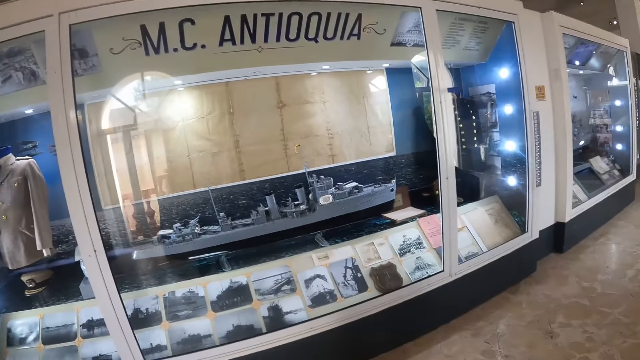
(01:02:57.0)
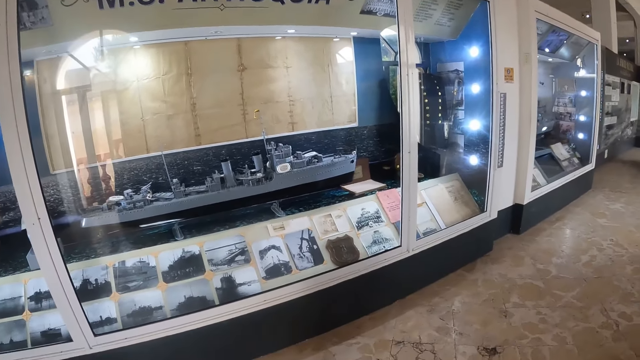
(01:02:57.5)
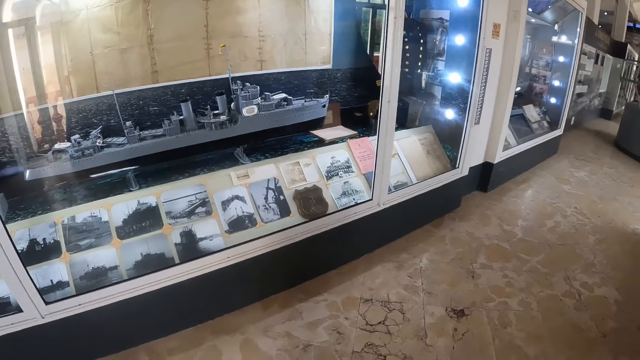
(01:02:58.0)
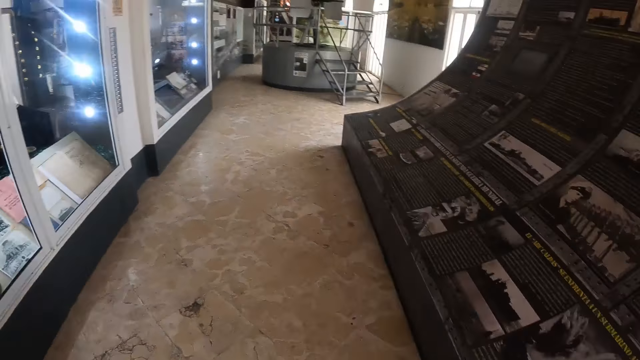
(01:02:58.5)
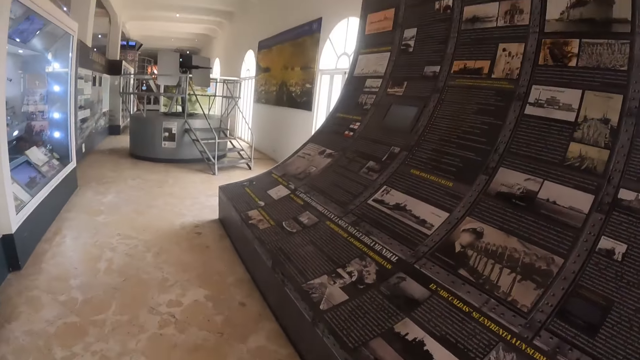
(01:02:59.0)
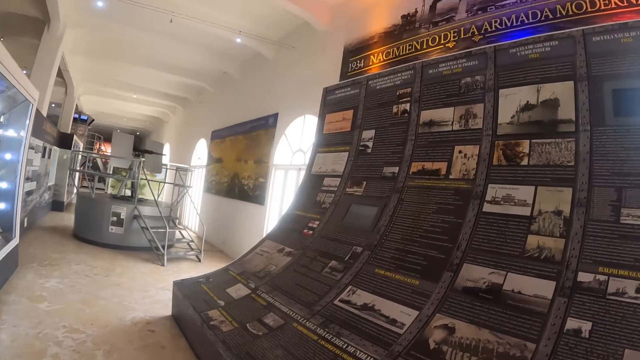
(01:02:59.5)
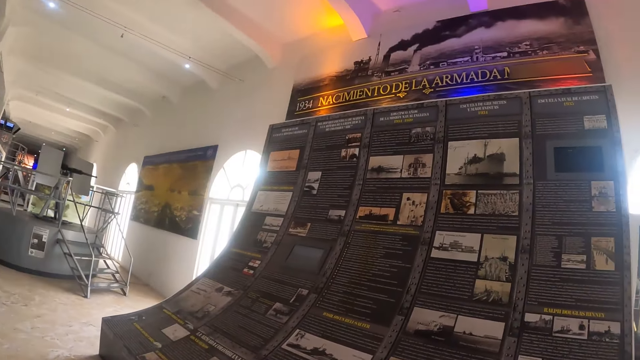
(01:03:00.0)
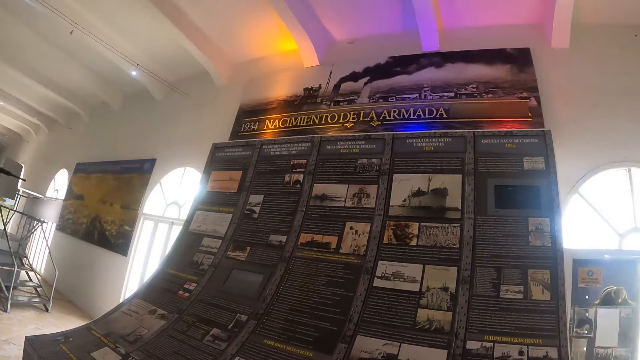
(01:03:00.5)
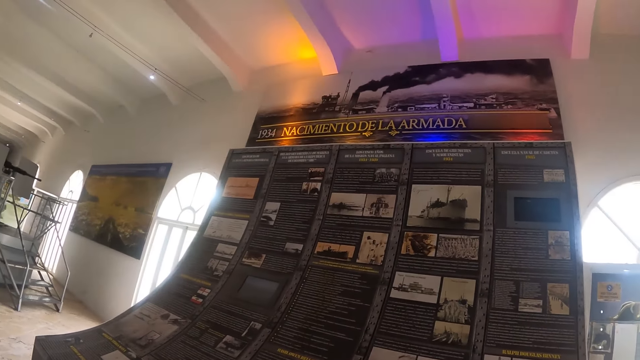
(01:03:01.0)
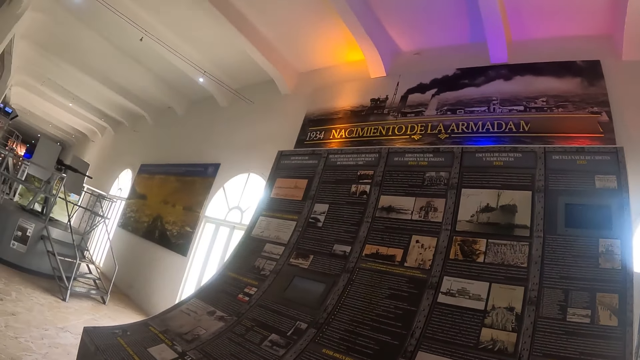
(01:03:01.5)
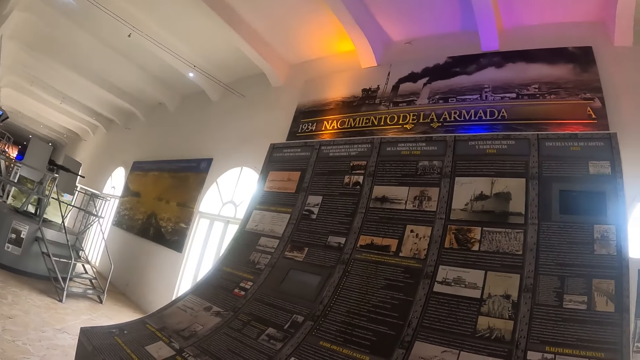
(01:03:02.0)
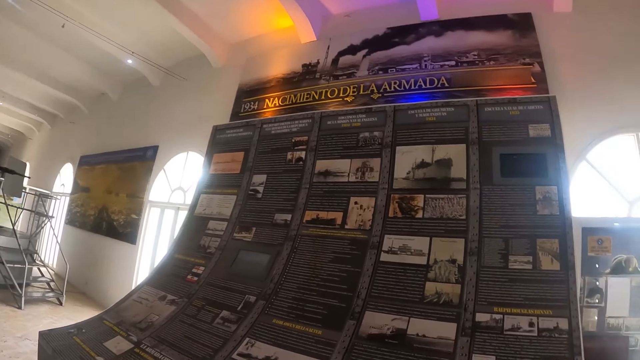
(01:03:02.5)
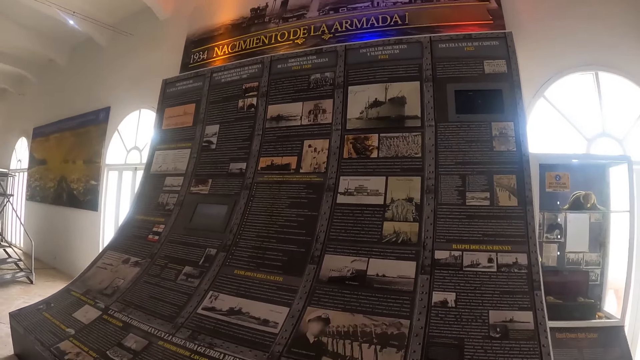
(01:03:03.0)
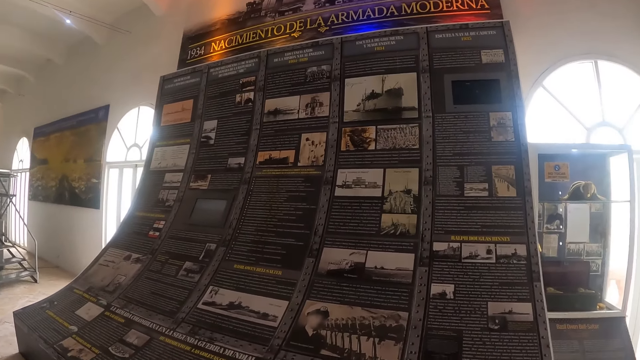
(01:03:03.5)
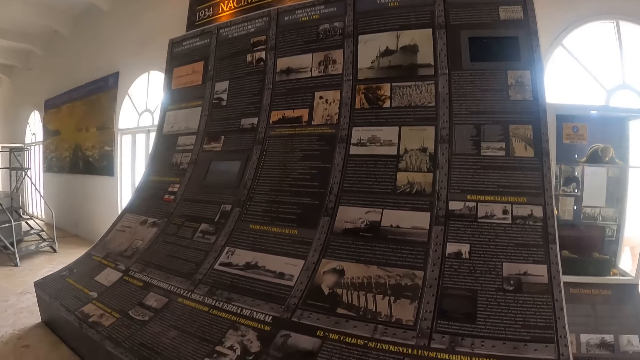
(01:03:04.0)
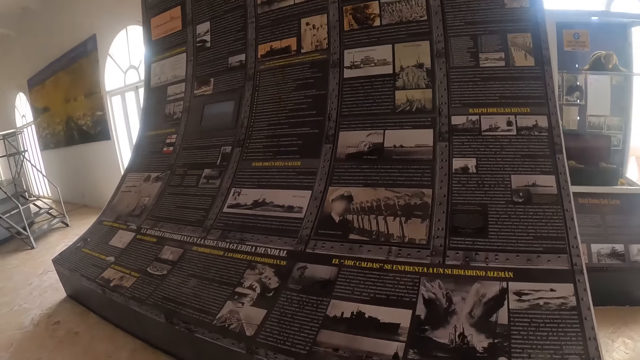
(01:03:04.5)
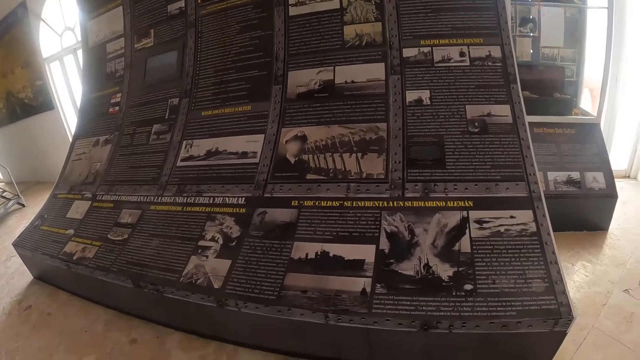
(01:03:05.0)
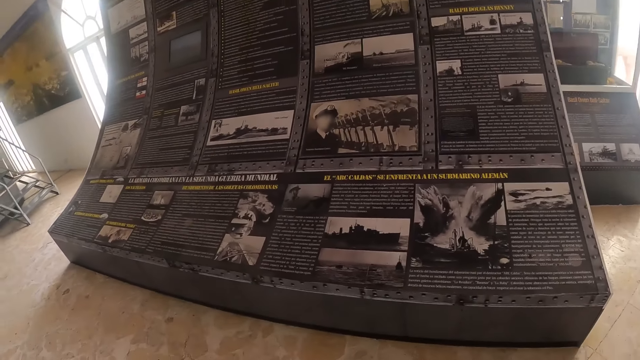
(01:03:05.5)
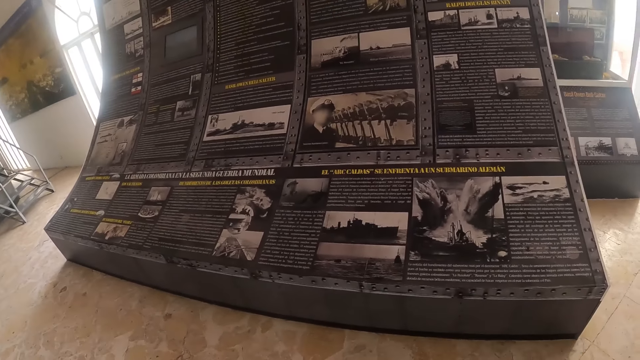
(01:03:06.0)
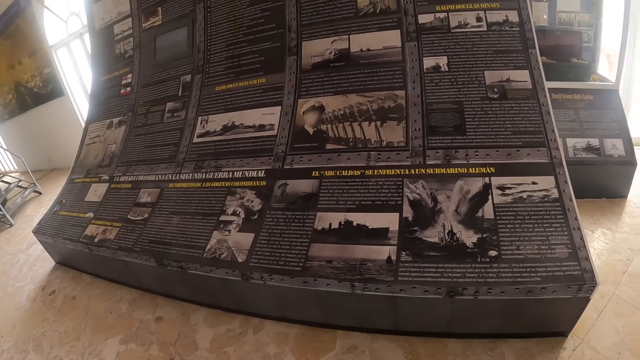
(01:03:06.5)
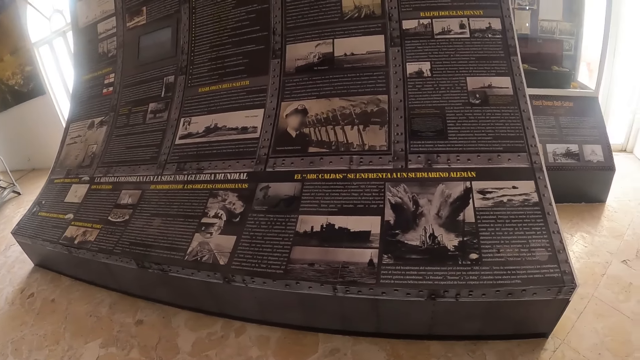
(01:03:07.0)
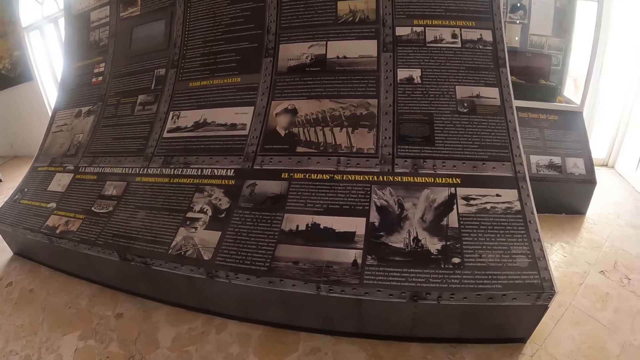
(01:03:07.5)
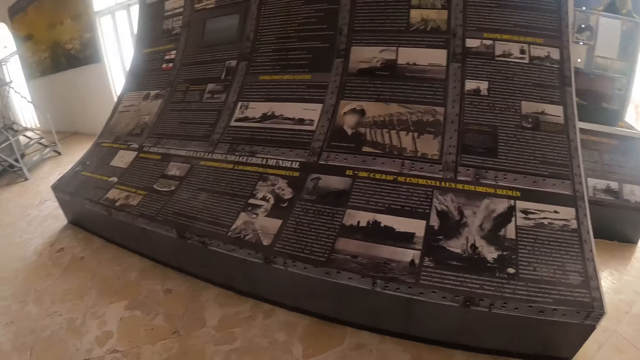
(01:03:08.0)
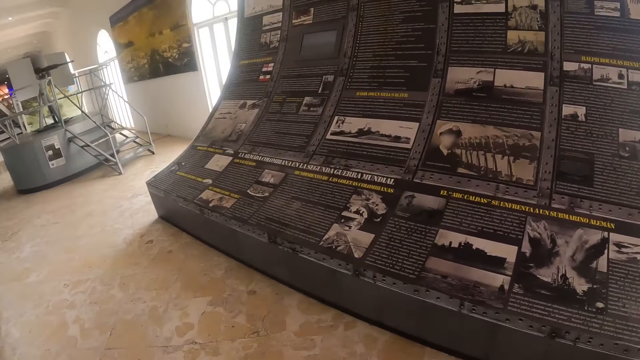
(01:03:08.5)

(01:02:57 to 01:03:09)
The camera wearer turns around. They look at the posters on the wall.

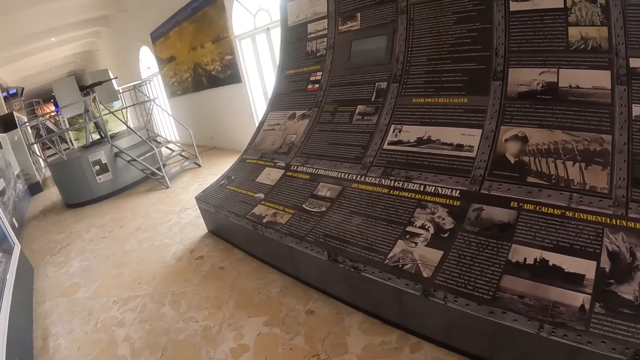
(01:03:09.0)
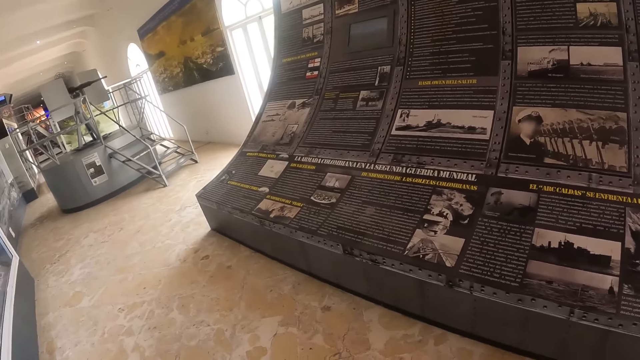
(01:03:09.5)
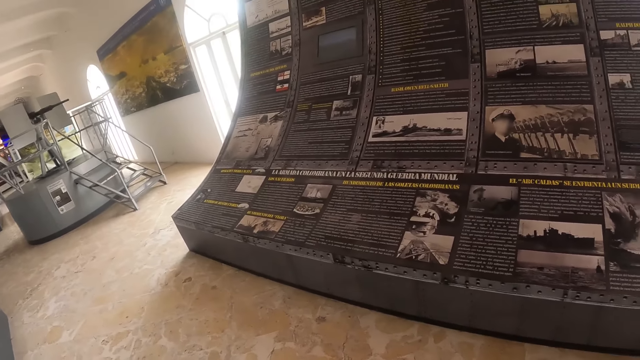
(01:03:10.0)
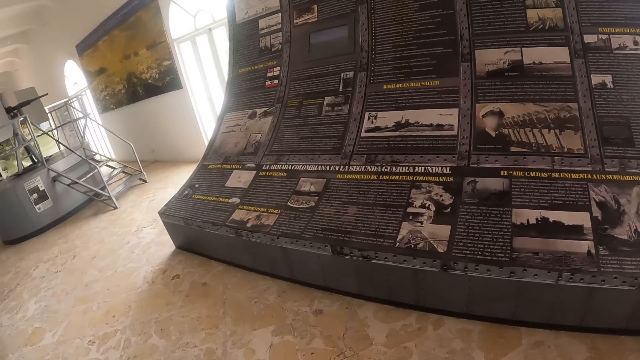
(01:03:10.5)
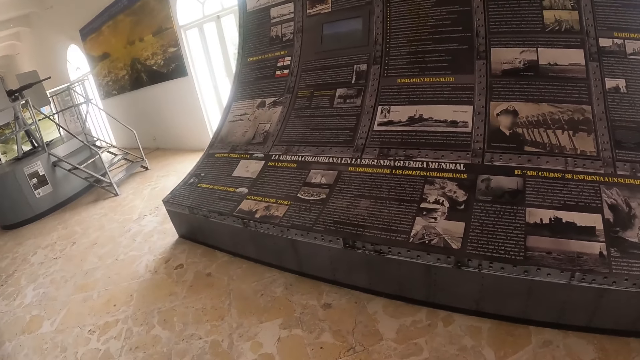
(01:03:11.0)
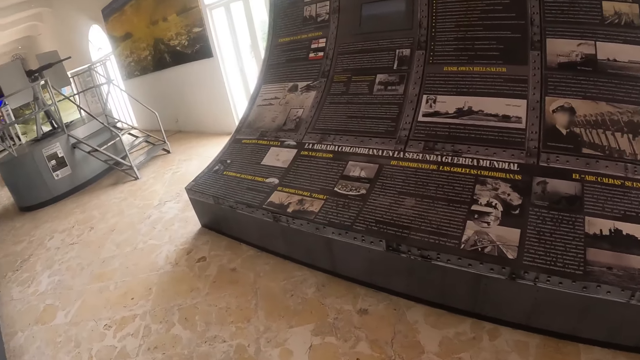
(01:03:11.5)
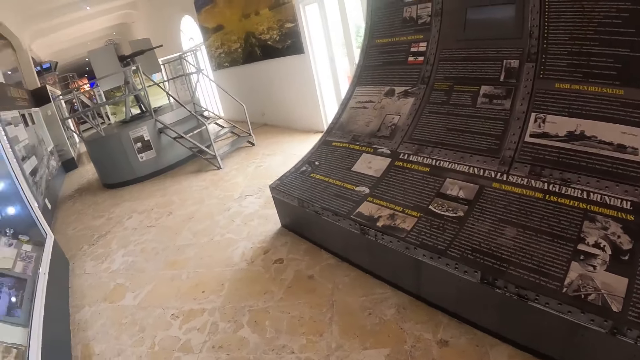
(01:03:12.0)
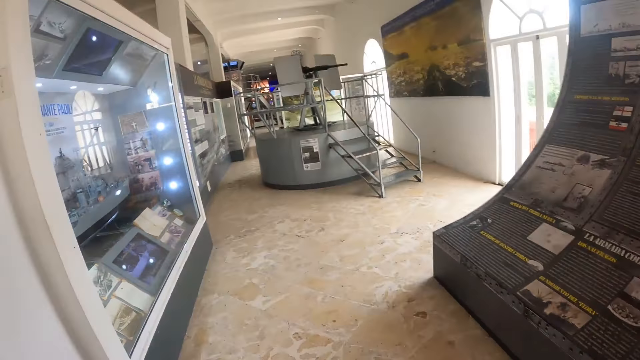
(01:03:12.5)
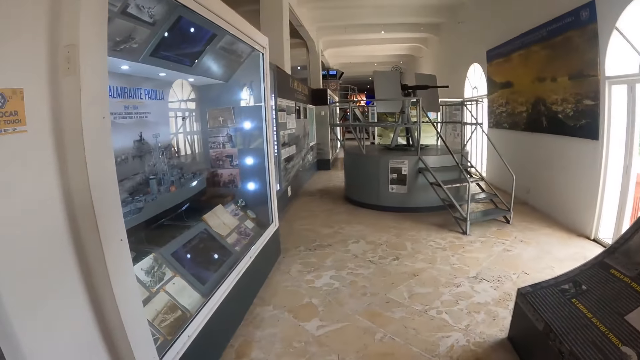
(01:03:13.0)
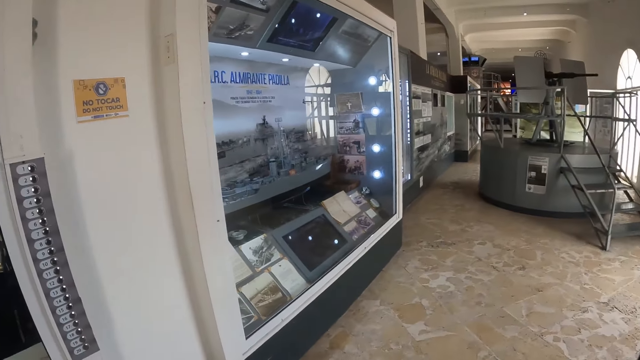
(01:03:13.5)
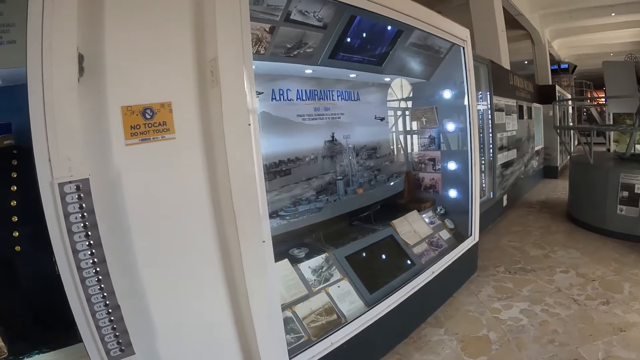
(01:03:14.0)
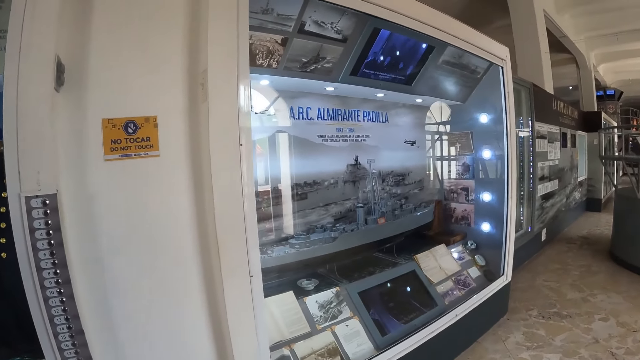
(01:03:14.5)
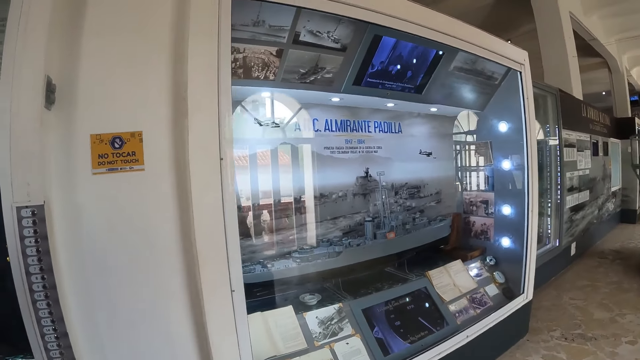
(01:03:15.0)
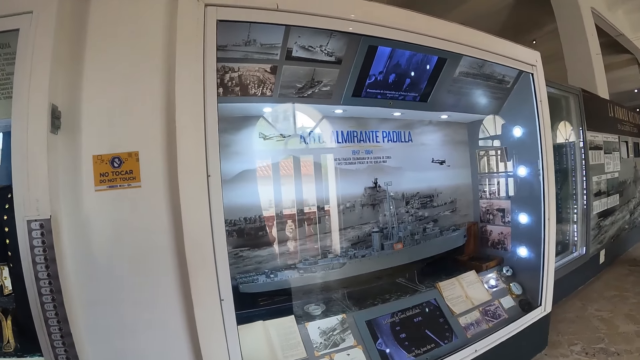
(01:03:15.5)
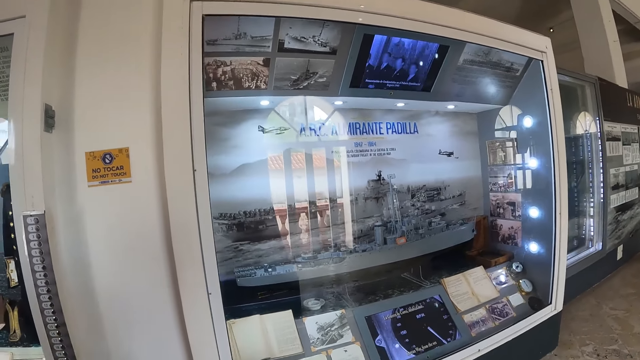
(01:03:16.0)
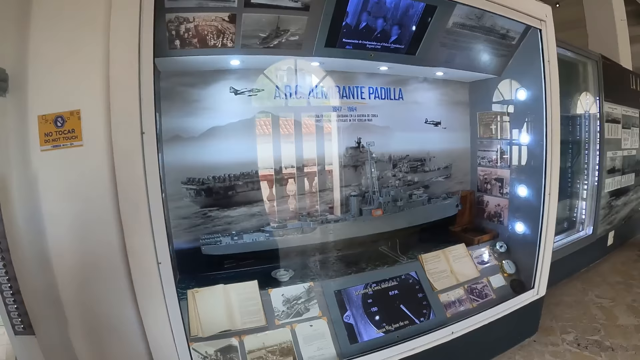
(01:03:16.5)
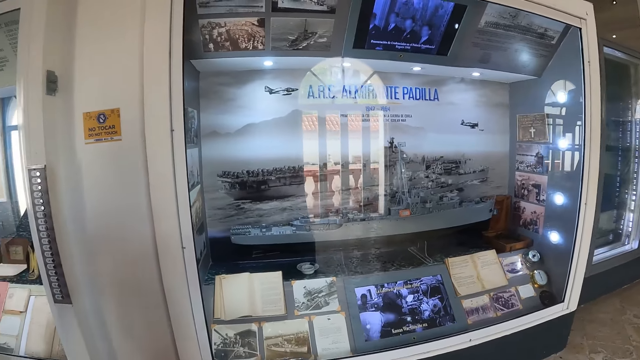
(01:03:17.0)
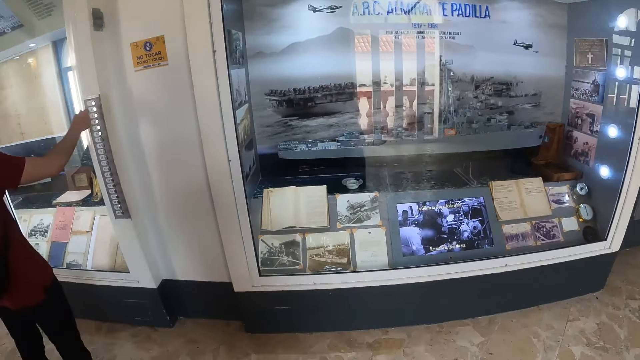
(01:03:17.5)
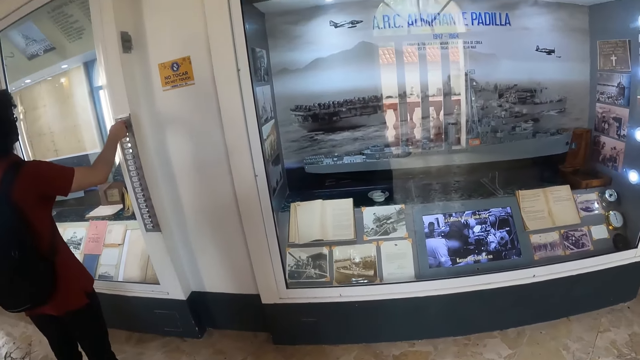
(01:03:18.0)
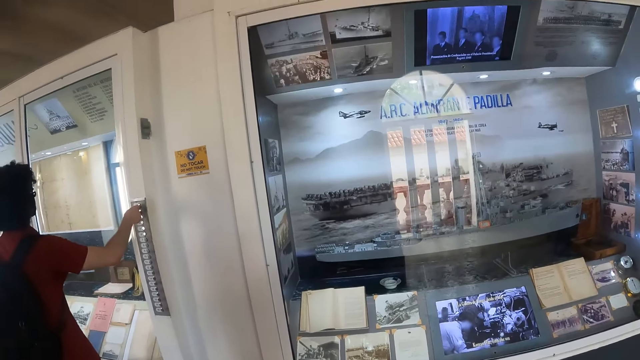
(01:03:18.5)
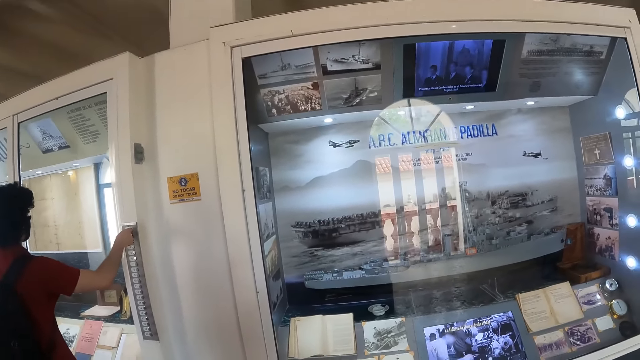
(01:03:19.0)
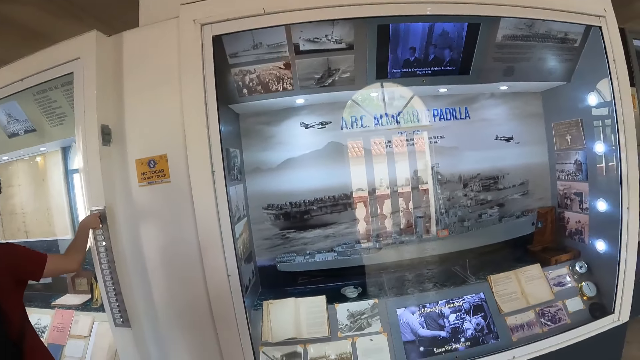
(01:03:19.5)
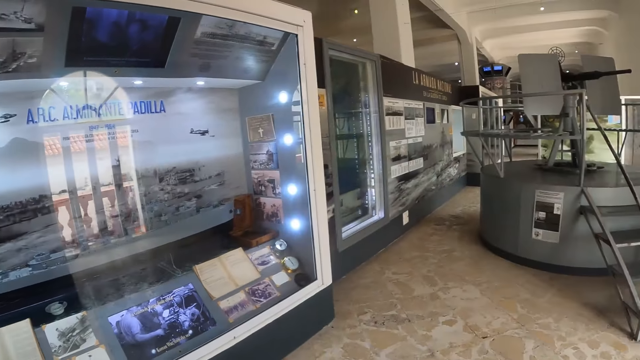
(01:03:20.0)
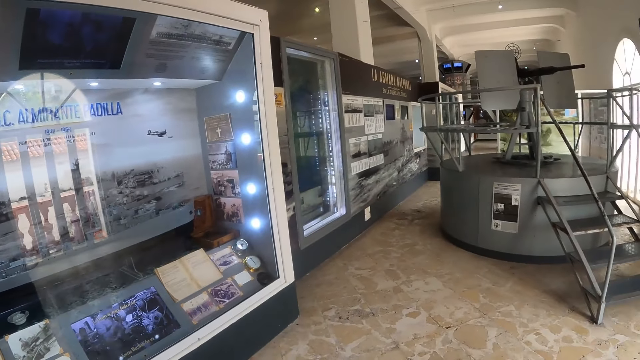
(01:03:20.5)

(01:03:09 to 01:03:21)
A man presses the buttons. The camera wearer walks around.
